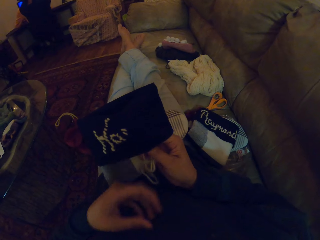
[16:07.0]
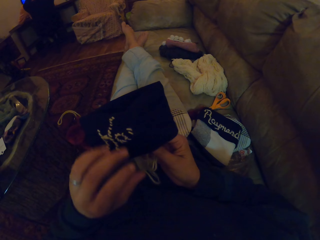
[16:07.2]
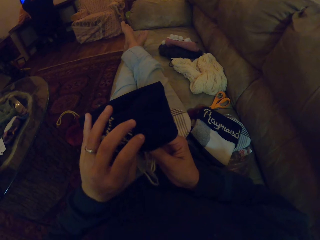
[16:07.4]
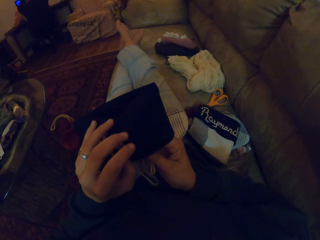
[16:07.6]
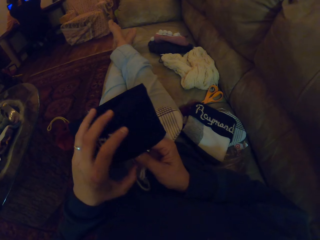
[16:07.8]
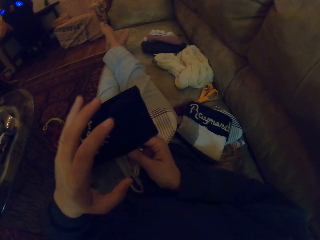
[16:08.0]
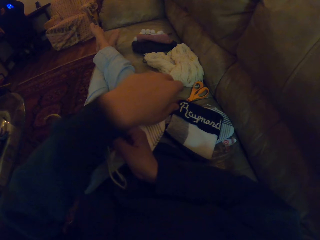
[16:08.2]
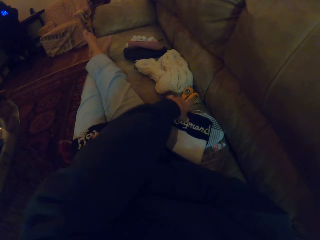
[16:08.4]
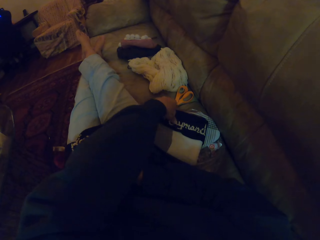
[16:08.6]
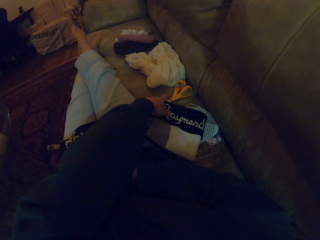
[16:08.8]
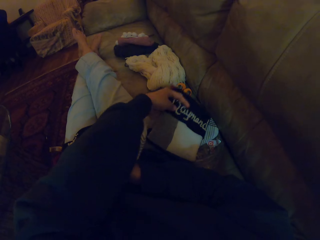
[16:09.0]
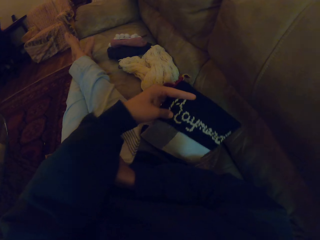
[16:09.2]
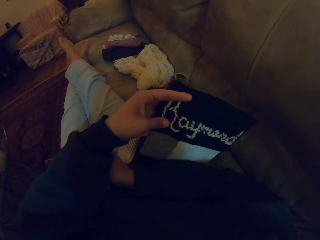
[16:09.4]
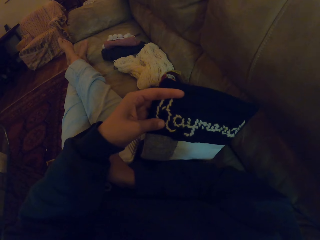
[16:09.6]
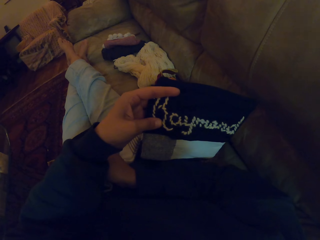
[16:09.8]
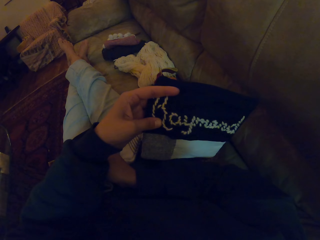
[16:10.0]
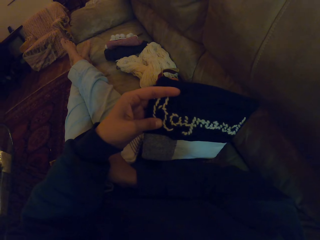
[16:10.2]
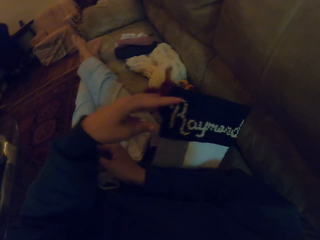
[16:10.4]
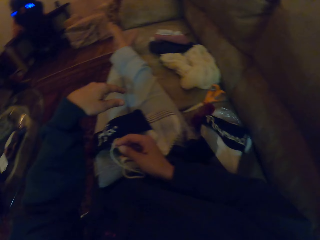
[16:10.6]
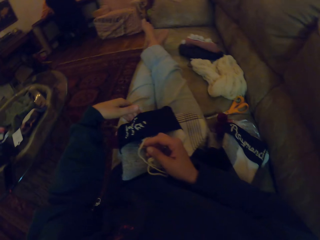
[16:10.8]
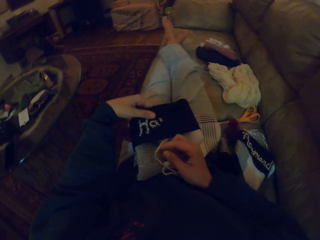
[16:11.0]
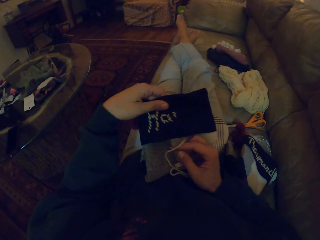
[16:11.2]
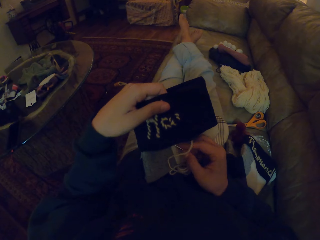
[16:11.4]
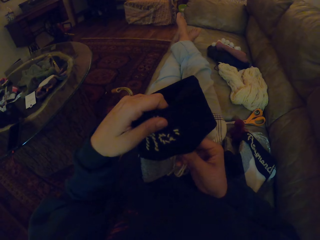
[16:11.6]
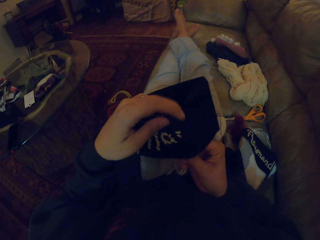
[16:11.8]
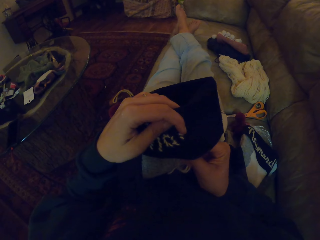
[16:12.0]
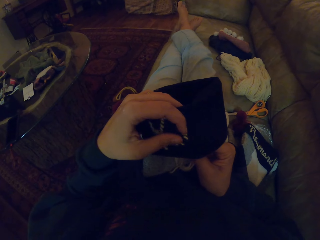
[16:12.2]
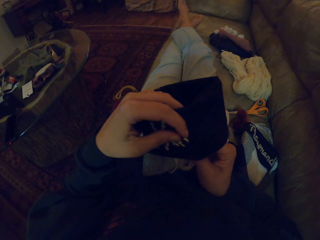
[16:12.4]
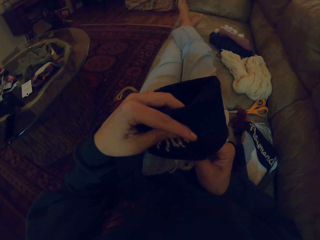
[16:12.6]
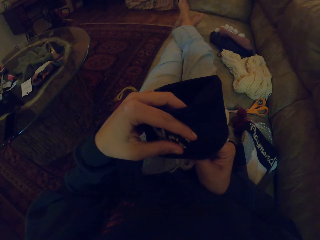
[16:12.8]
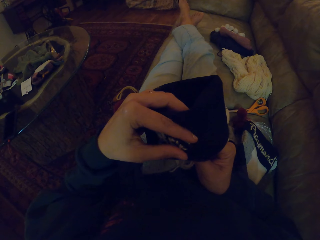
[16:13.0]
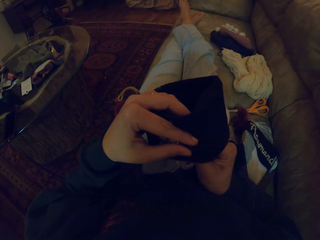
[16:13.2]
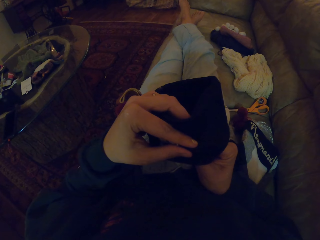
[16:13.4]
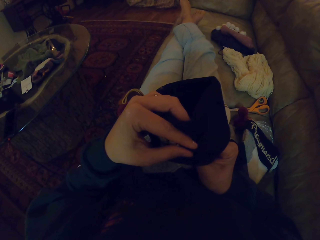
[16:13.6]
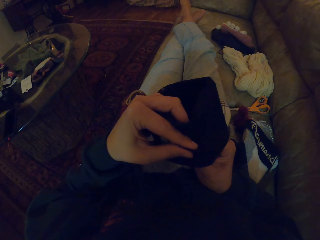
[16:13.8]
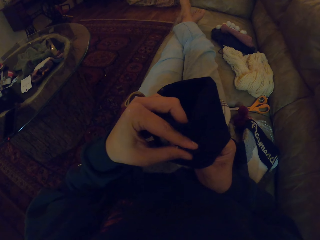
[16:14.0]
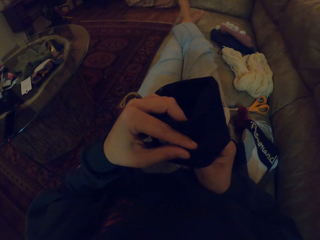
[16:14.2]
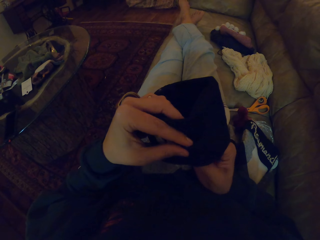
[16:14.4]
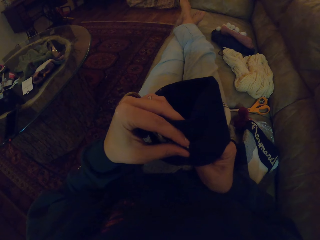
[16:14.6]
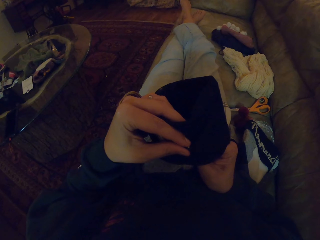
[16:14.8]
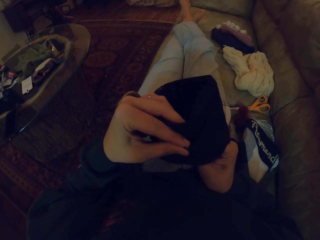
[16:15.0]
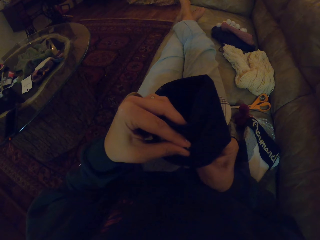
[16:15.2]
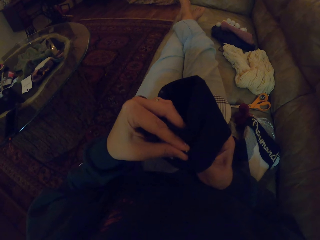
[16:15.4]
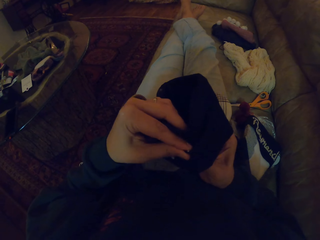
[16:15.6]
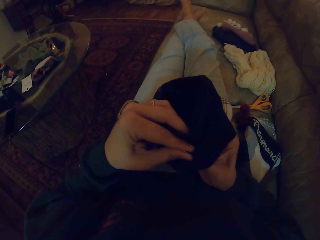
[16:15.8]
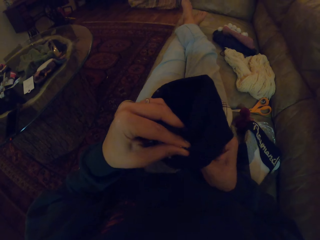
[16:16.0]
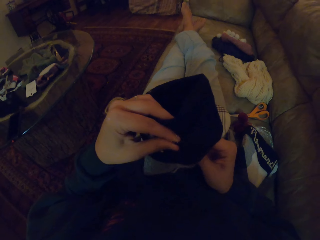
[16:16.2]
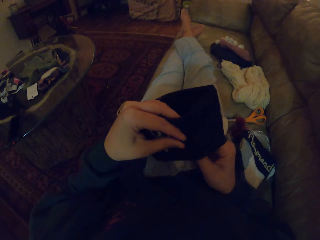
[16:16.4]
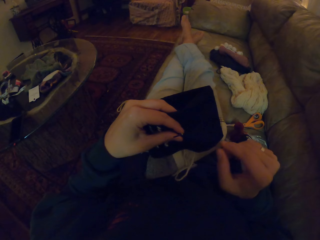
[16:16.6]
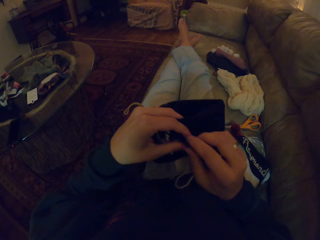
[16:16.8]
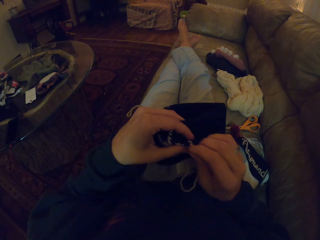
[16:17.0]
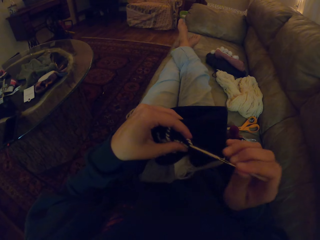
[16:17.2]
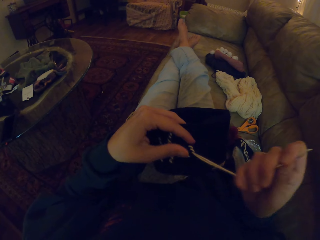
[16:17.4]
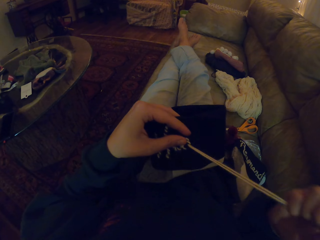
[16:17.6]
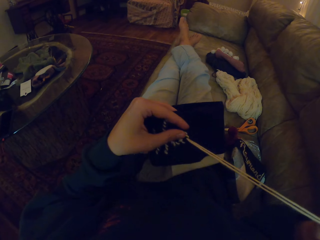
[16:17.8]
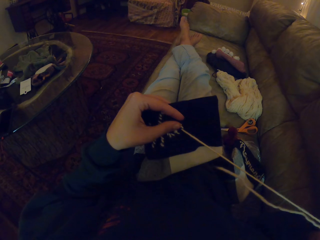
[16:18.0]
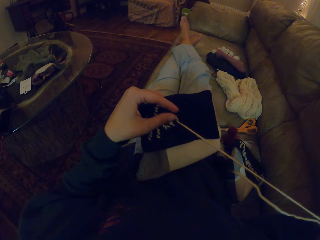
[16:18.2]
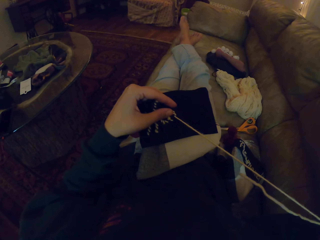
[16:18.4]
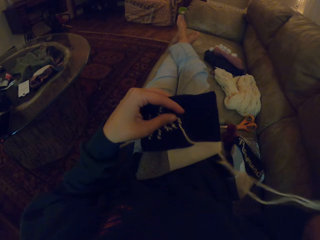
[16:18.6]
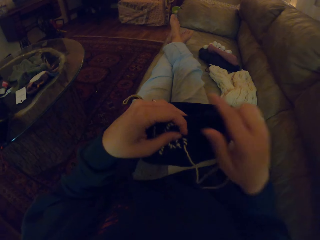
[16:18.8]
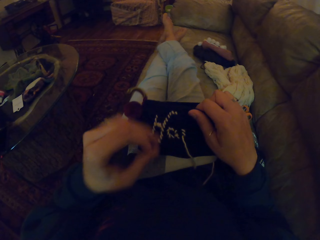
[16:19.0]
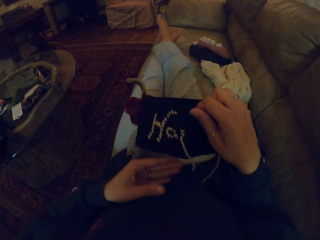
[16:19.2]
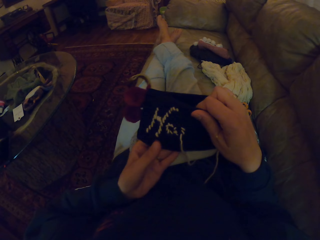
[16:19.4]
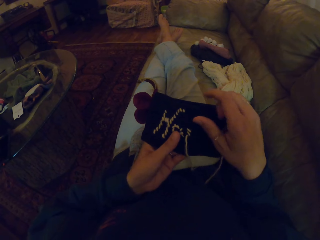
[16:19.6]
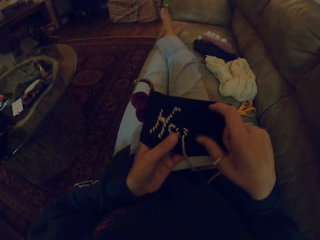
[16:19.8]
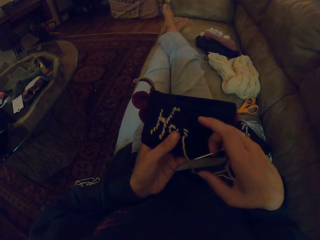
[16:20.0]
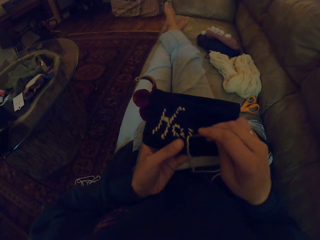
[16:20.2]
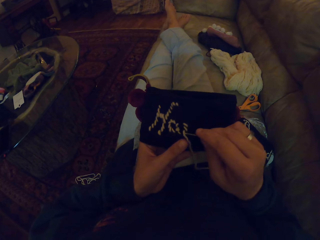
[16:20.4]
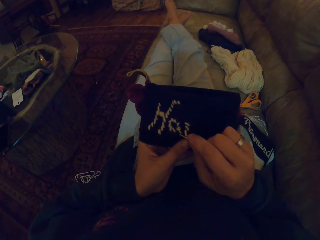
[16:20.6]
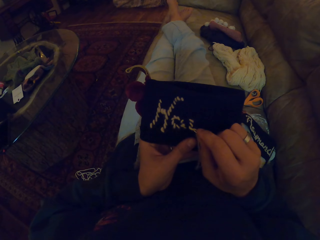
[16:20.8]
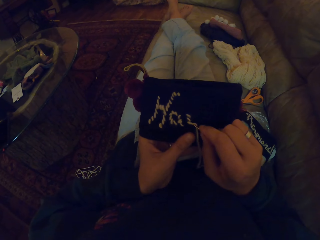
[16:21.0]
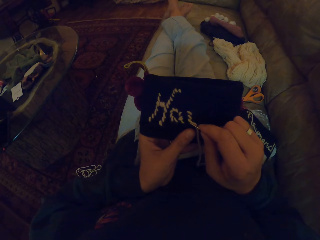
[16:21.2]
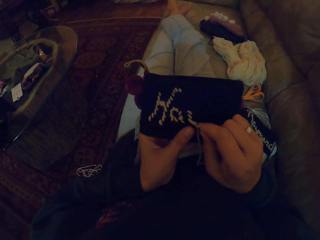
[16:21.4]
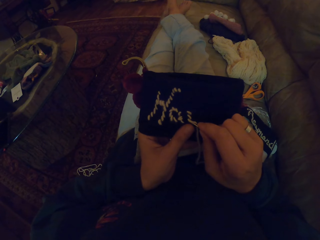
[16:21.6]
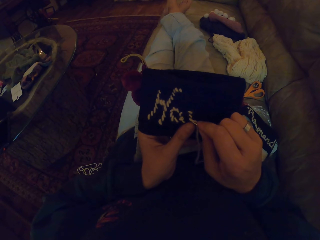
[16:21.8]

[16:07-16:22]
The camera wearer picks up a fabric. They drop the fabric. They pick up the fabric. They sew the fabric with a needle.

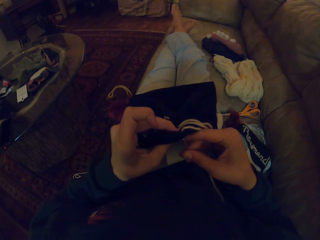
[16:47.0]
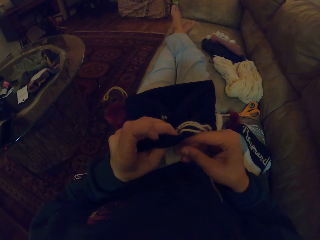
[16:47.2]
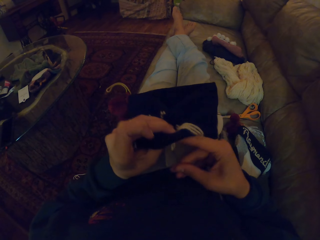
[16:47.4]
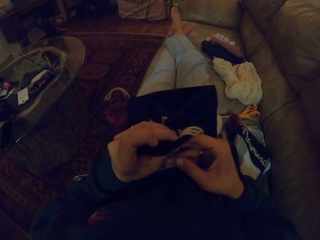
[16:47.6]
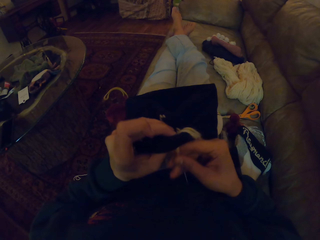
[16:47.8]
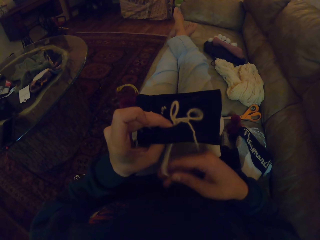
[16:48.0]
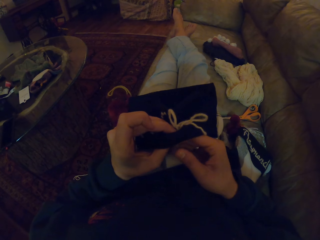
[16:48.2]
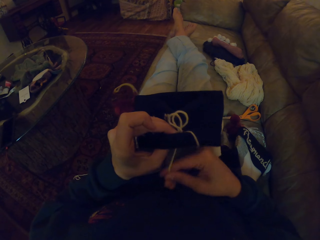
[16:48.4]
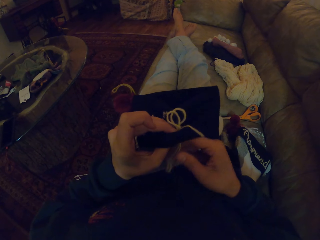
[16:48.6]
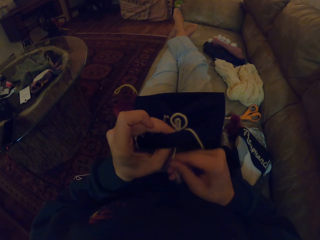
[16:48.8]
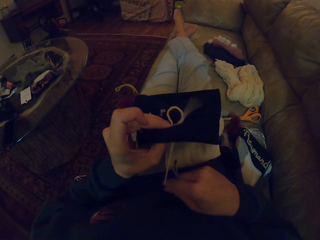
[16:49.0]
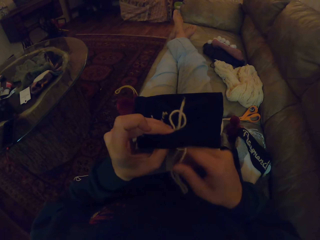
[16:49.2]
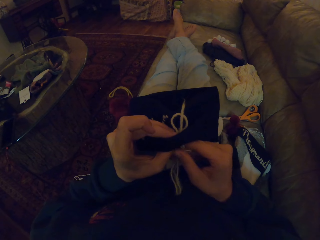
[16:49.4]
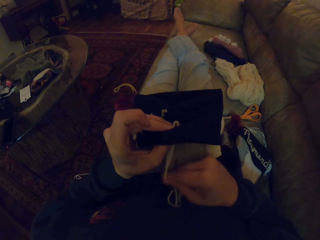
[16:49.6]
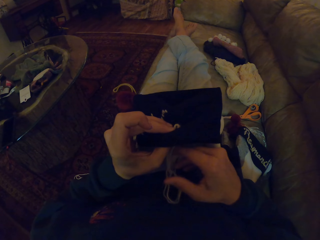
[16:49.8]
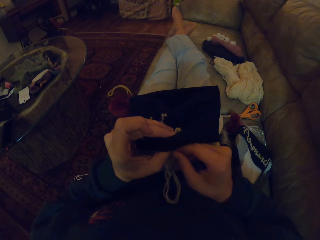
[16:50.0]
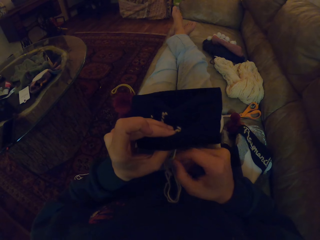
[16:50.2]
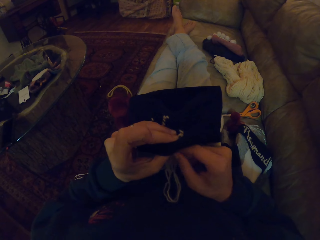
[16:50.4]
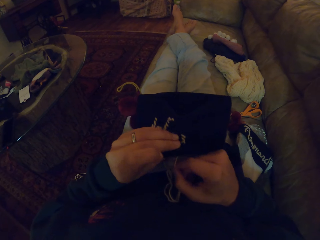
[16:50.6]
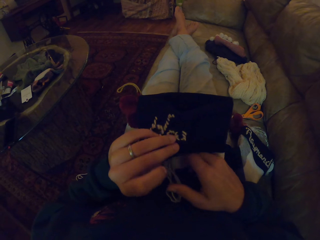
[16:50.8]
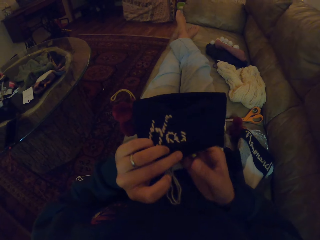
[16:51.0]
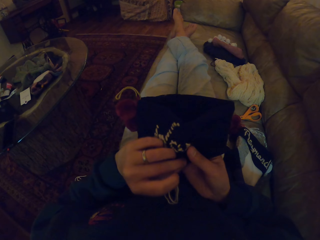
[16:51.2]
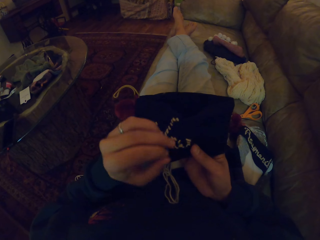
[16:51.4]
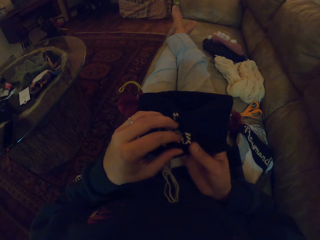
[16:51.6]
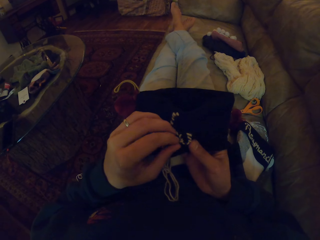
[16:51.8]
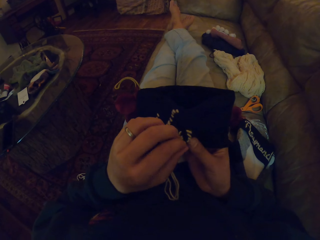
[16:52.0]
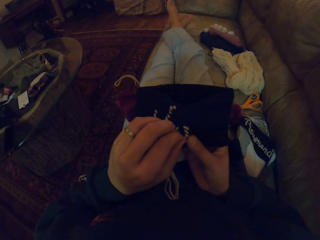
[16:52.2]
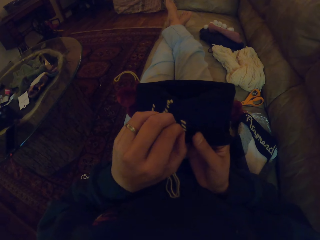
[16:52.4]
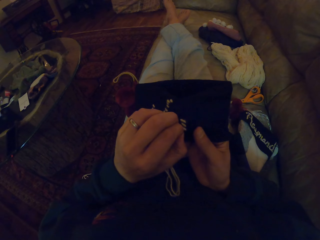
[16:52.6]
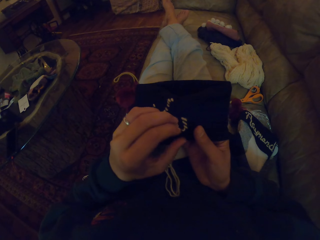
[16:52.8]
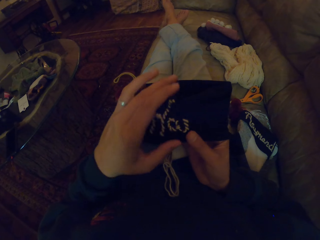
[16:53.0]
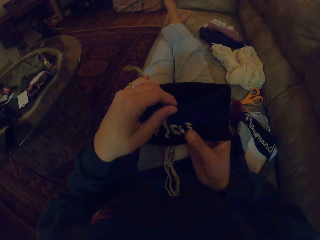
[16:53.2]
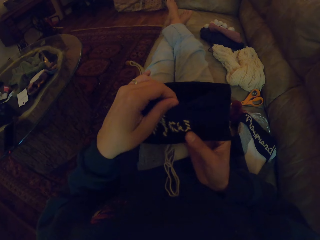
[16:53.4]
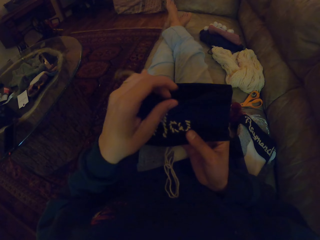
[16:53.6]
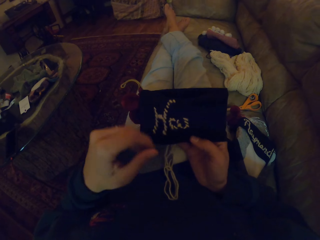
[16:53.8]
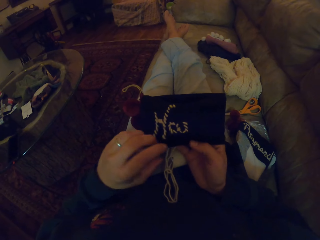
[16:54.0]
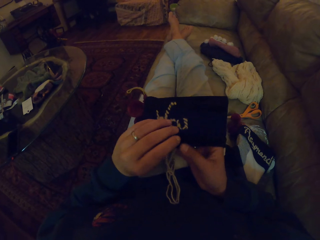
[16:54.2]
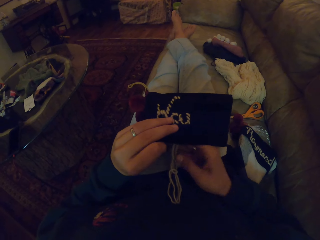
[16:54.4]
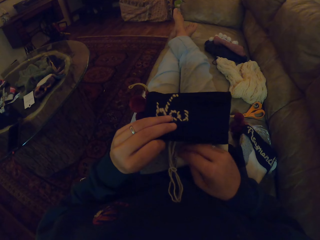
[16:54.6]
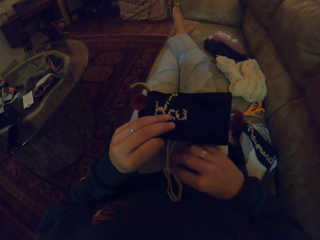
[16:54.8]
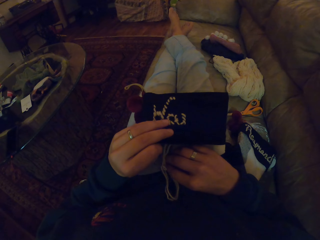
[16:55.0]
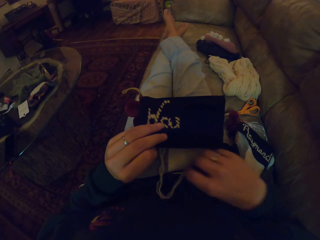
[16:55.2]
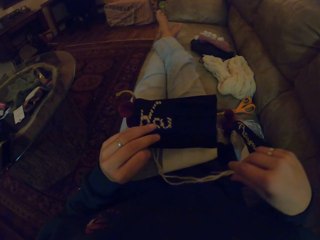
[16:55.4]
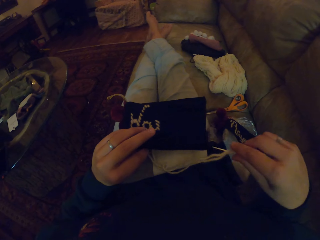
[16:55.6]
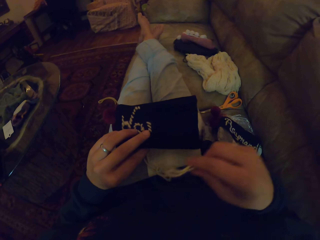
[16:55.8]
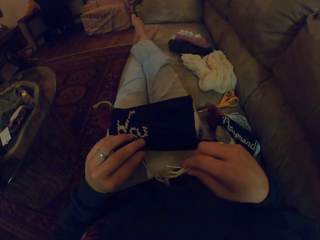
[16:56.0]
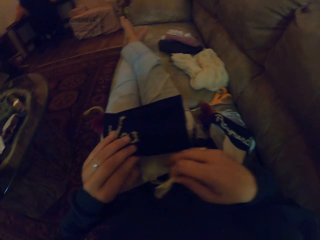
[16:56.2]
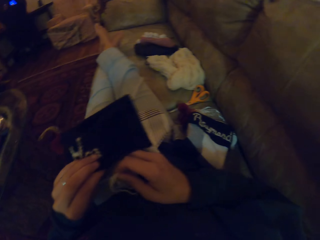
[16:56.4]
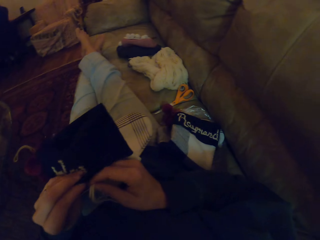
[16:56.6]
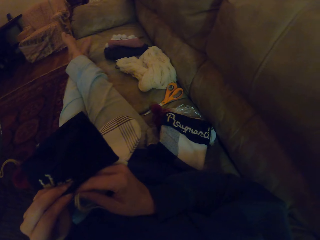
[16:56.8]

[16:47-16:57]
The camera wearer pulls a thread. They pick up a needle.
